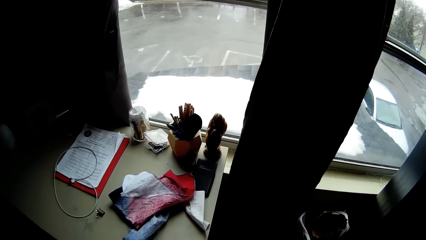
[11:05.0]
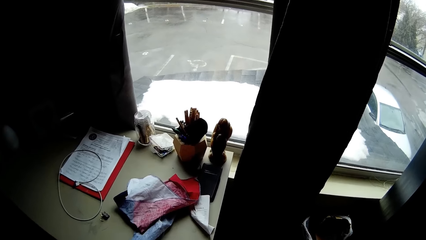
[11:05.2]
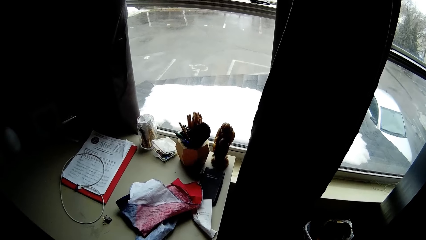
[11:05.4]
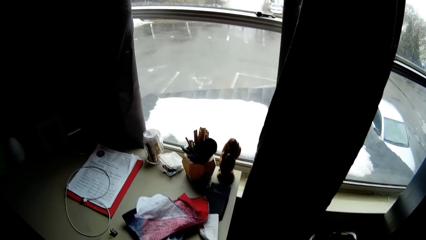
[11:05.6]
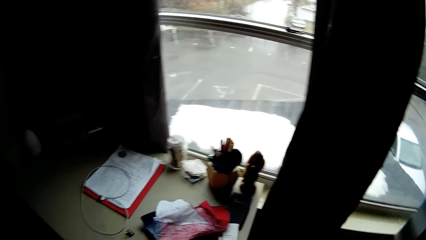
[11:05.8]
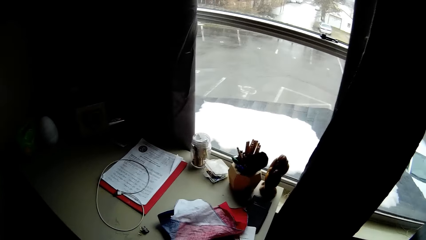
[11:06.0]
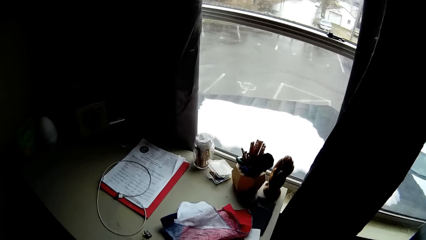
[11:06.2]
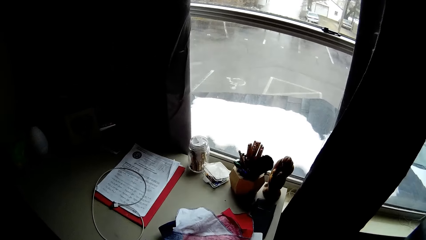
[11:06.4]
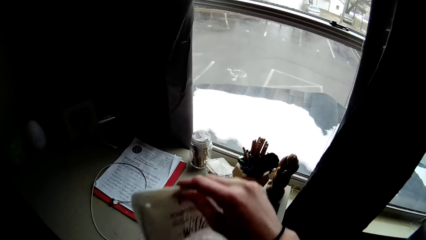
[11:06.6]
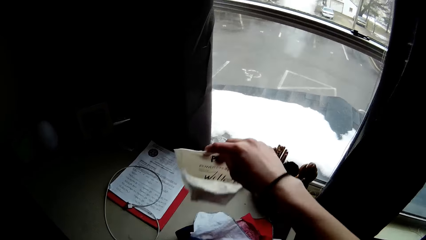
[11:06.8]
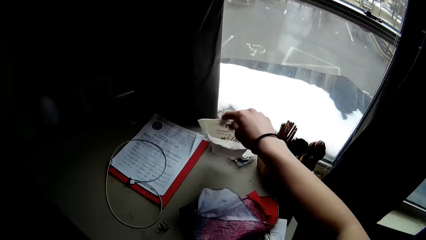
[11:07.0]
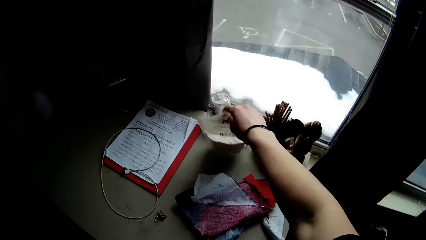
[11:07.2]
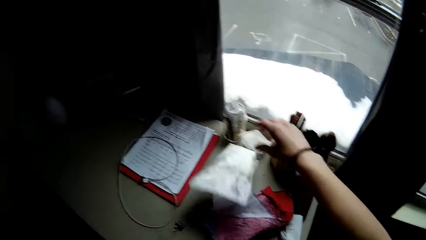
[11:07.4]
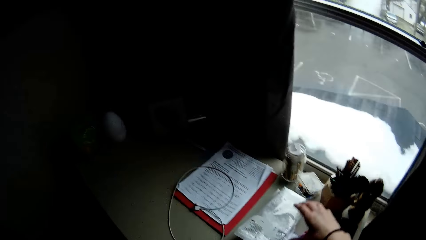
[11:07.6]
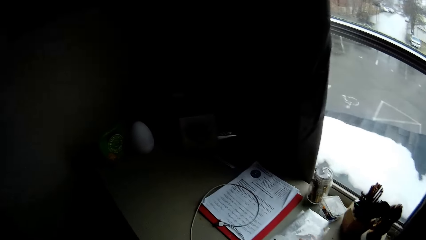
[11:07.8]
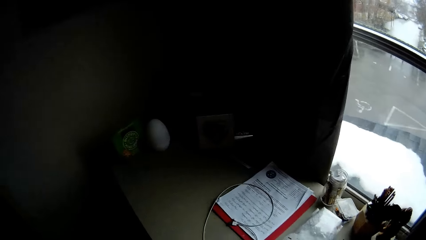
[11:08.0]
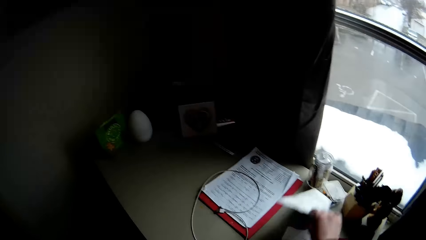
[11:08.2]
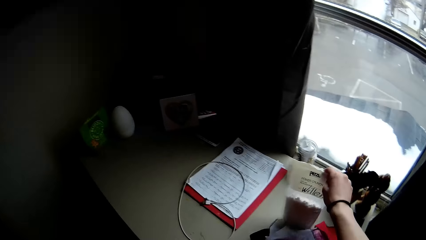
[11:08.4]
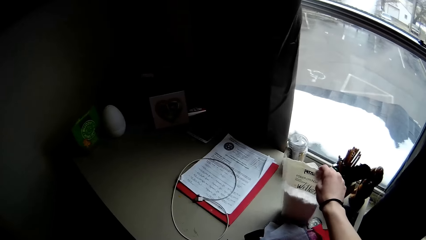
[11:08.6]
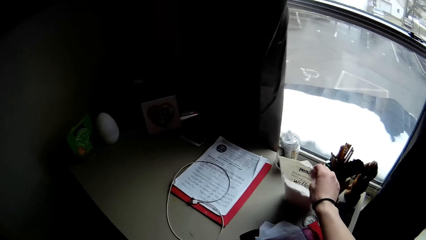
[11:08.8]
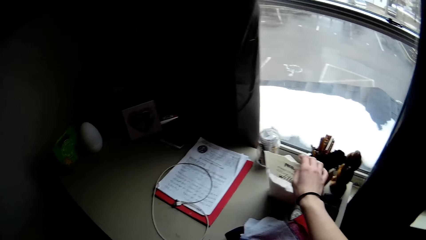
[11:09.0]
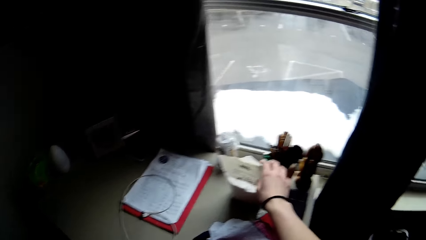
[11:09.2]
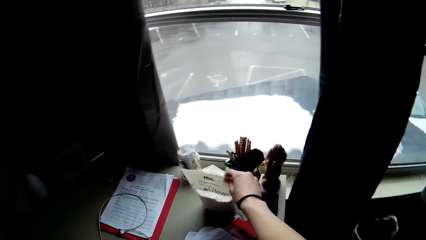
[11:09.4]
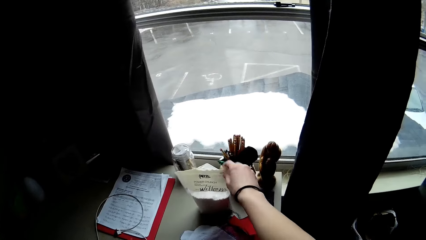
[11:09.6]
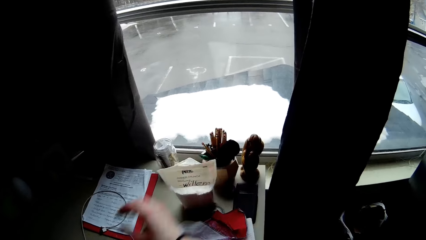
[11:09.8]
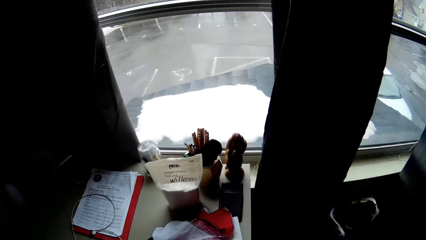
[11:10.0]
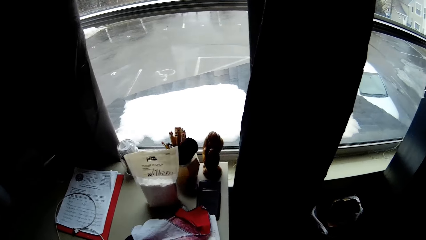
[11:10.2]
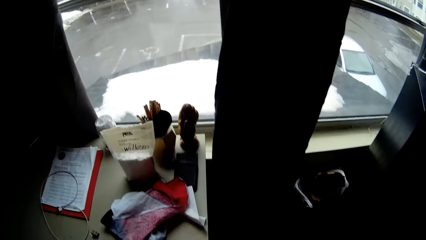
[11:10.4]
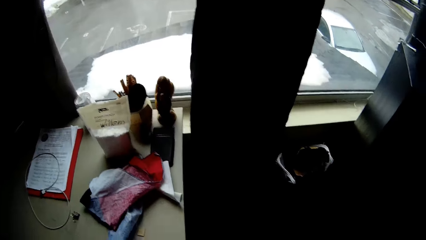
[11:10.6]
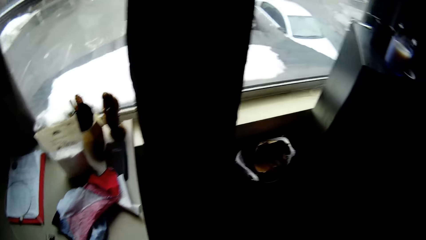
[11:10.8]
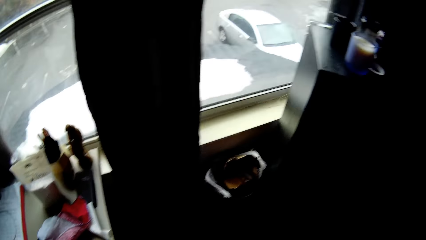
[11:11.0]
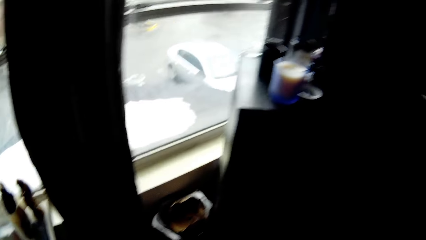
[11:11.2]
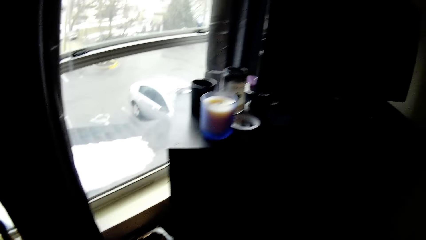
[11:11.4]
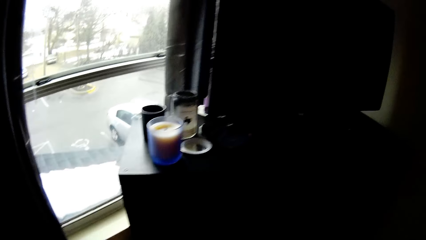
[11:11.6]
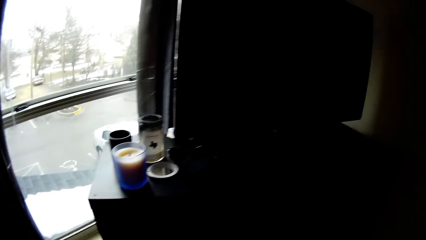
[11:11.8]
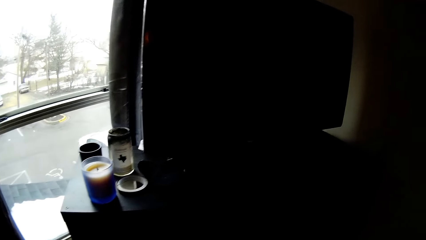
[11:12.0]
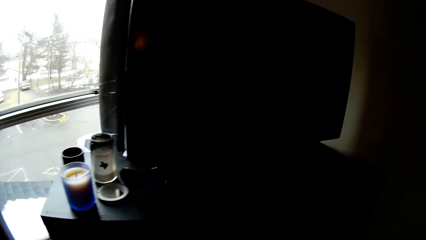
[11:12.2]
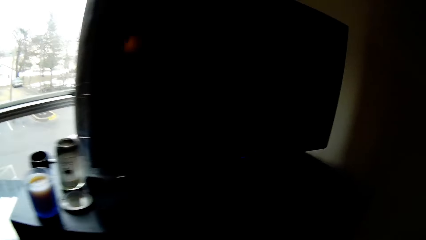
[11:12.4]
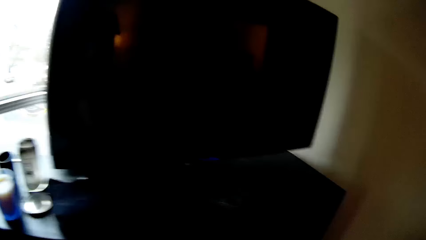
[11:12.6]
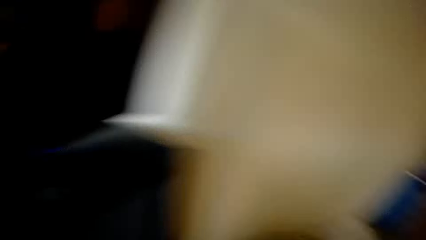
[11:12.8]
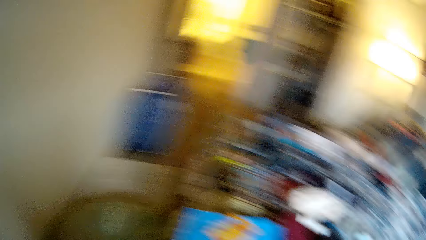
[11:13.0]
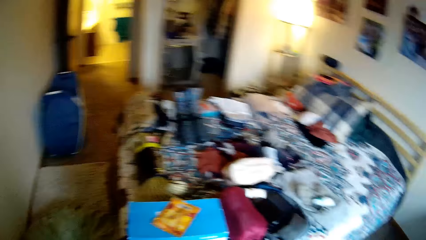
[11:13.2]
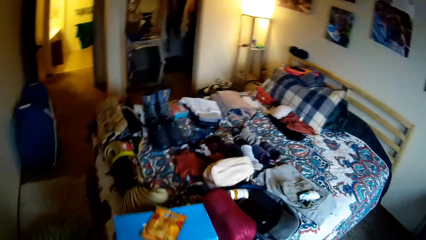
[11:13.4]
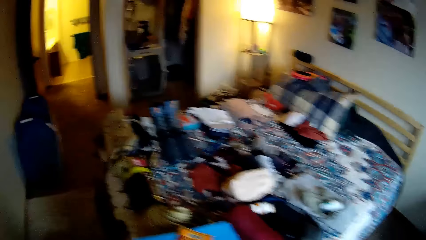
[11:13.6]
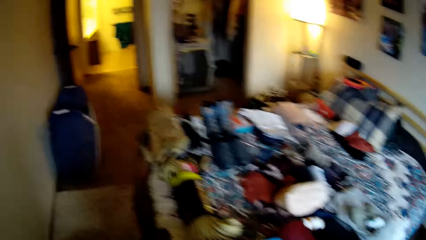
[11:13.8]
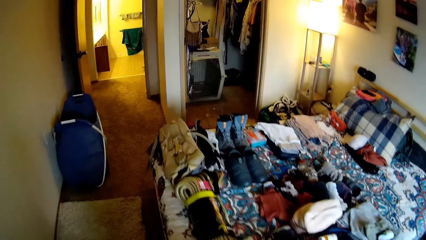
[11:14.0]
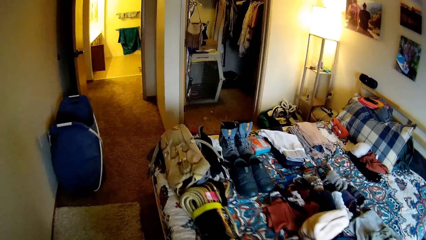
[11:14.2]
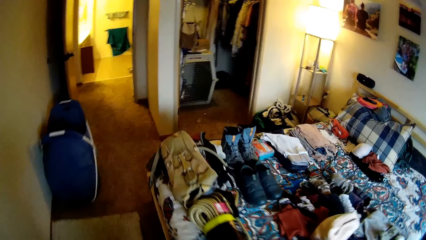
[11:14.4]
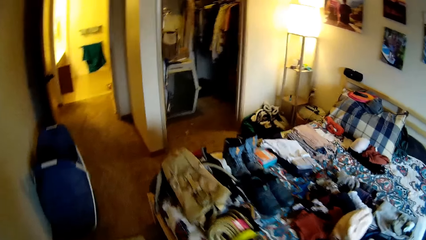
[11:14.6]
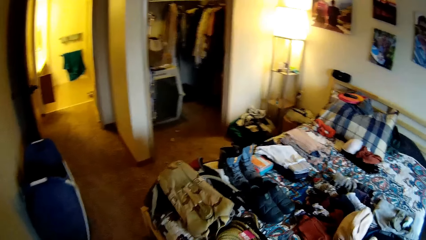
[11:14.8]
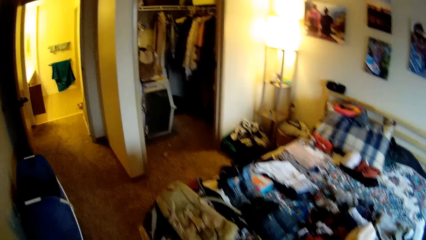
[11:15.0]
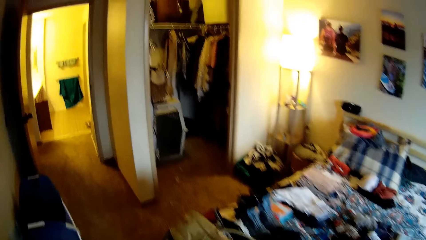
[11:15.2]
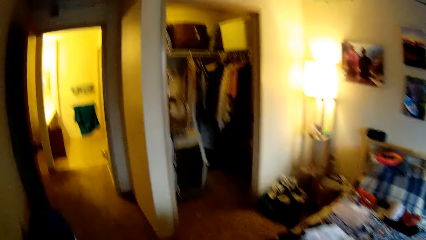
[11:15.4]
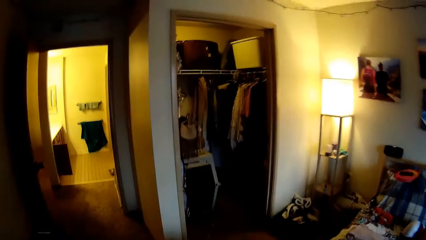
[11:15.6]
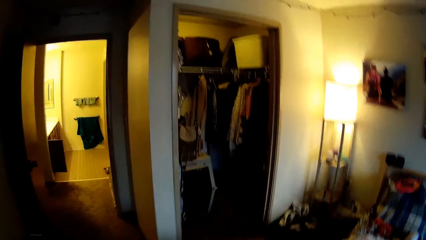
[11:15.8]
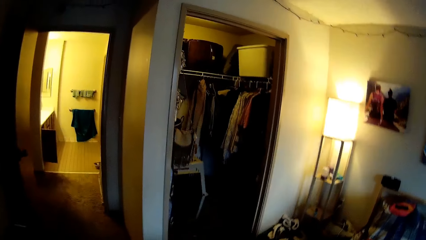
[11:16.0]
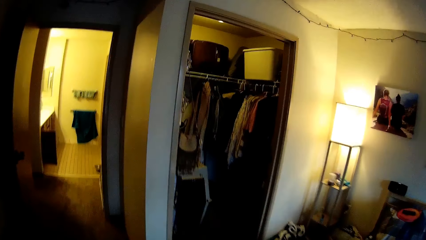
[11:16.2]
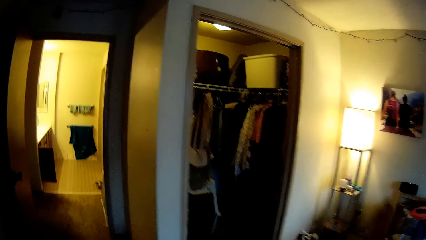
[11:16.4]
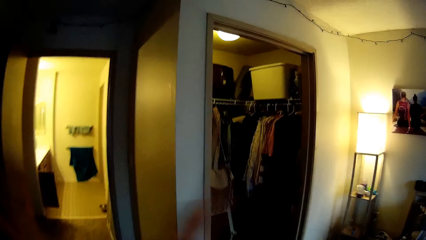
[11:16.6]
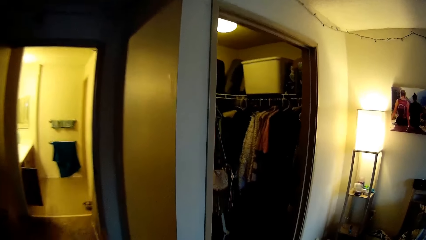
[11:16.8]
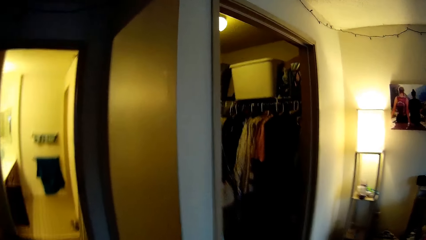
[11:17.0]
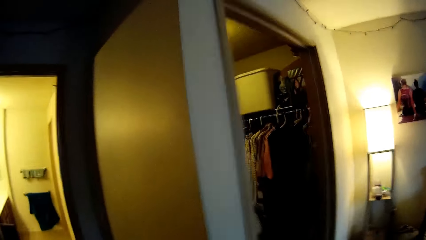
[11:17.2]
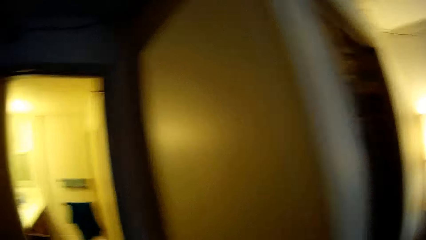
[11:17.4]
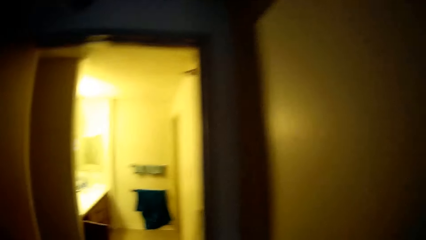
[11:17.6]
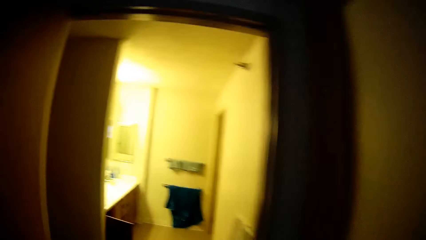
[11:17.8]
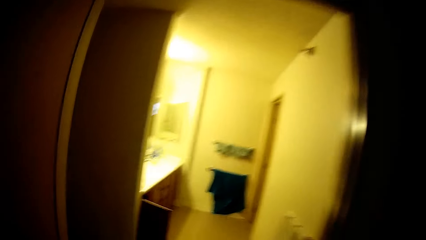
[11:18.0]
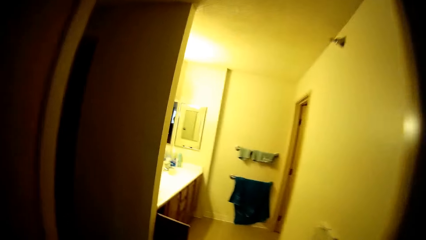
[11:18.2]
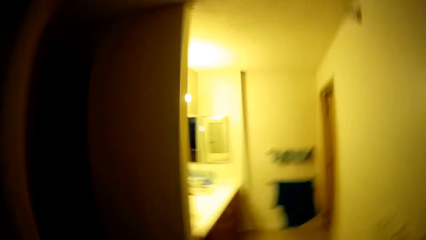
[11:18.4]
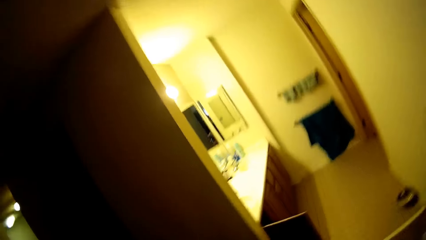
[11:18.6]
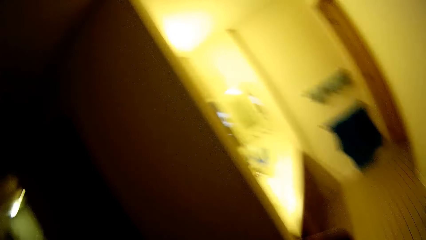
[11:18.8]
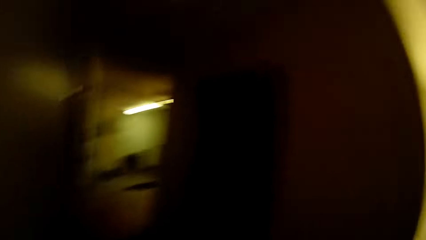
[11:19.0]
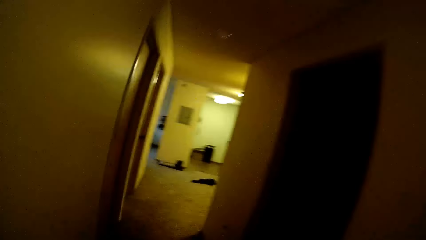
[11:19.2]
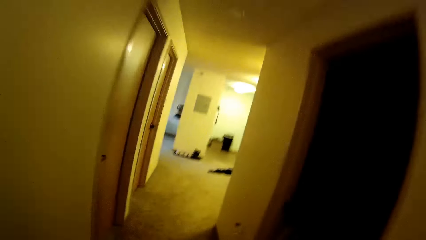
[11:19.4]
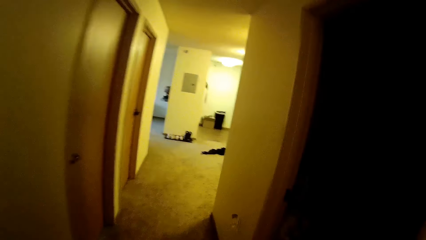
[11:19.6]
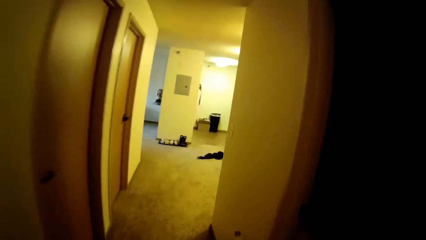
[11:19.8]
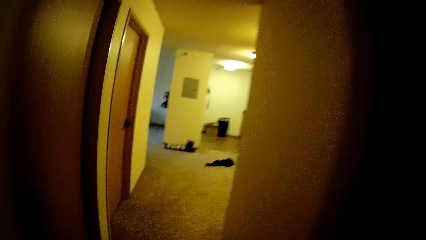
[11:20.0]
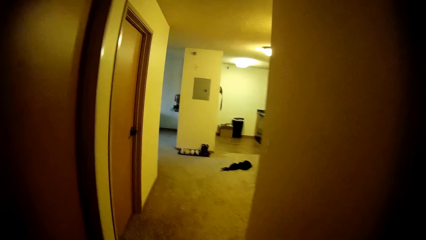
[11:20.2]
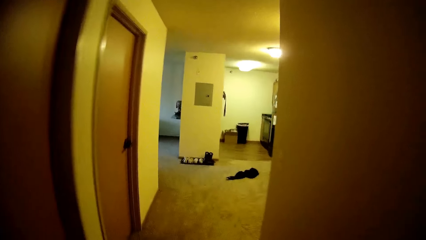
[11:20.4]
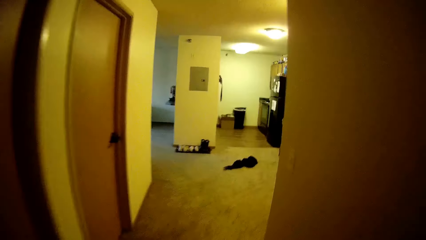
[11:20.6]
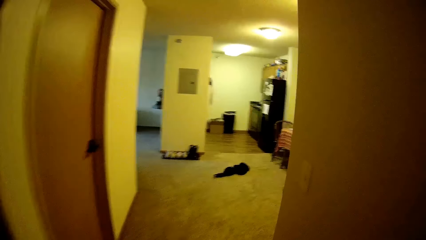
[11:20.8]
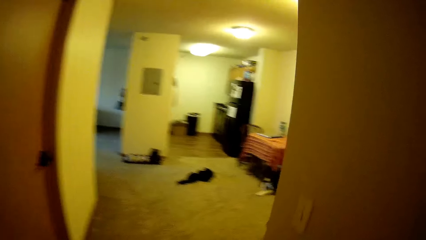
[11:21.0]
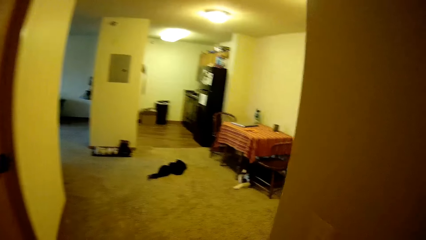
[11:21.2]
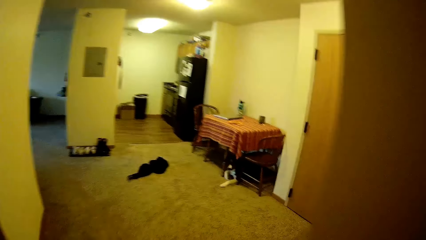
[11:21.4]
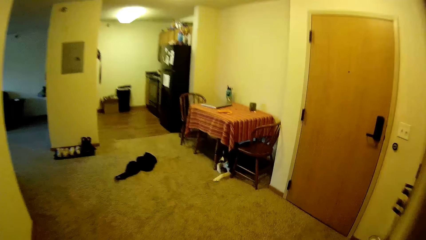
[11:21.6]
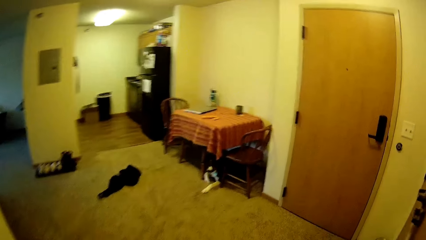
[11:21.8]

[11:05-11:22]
The camera wearer looks around. They drop the nylon on the table. They pick something. They look around the room. They turn around. They walk around the room. They walk into a room.
